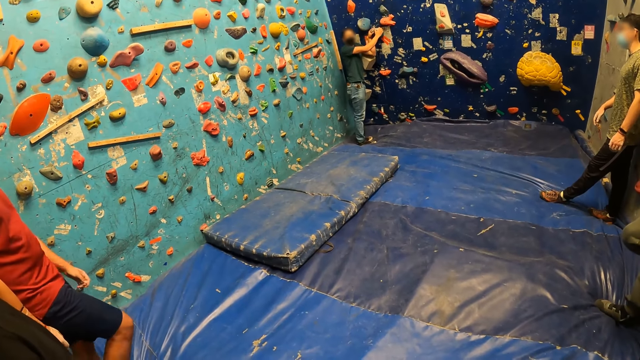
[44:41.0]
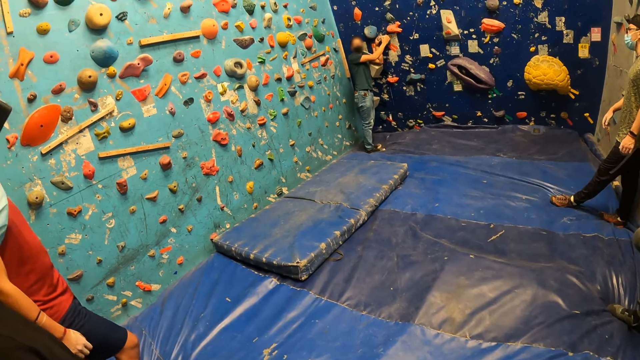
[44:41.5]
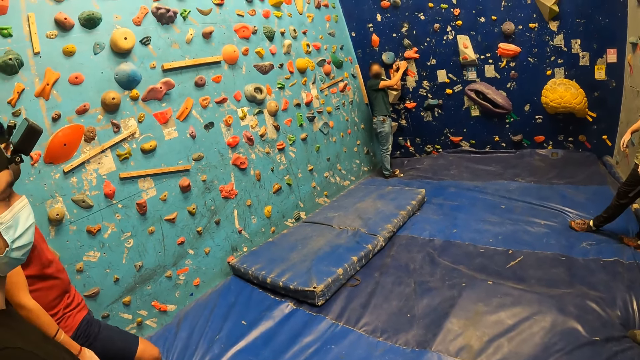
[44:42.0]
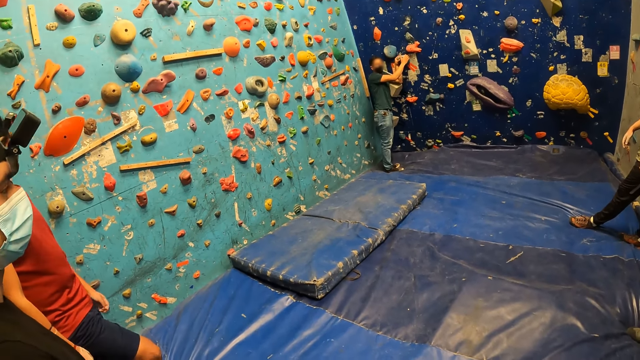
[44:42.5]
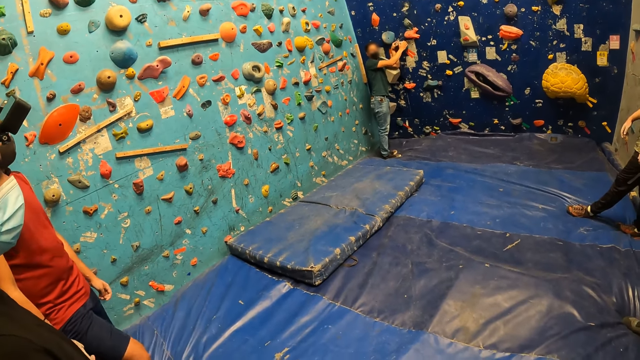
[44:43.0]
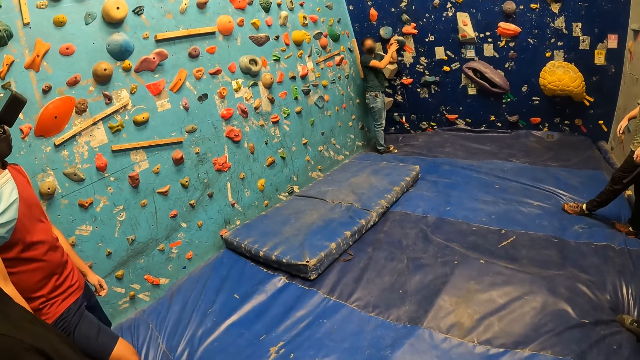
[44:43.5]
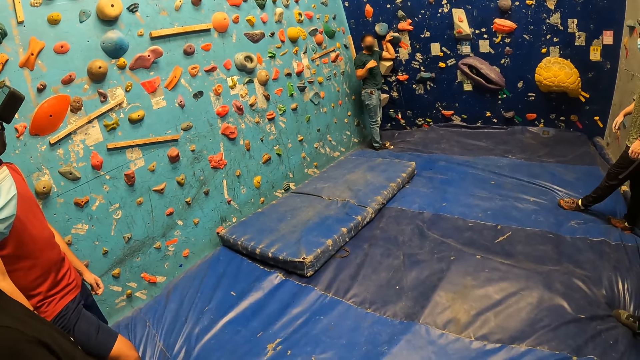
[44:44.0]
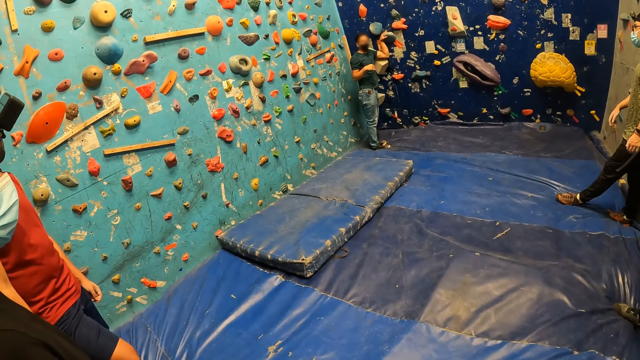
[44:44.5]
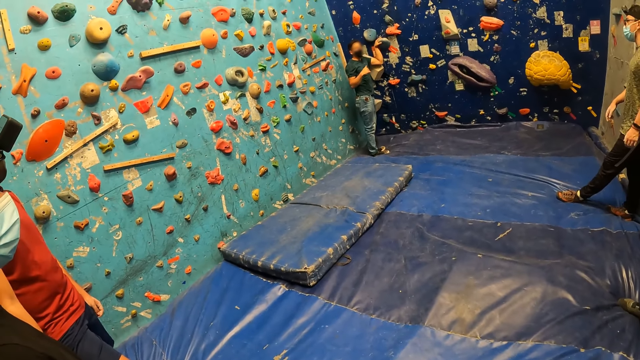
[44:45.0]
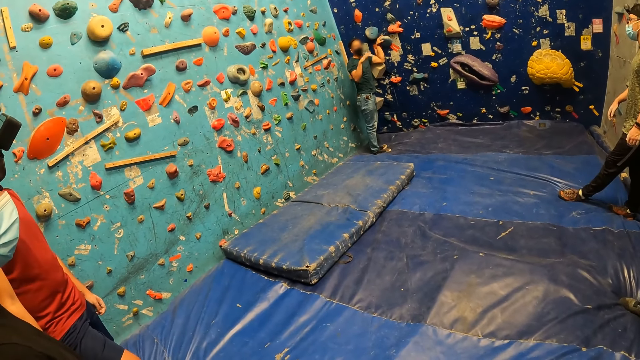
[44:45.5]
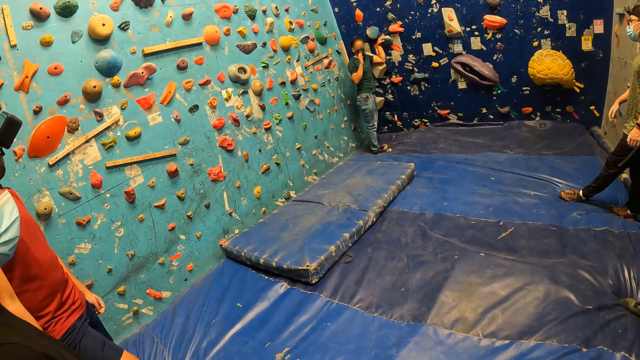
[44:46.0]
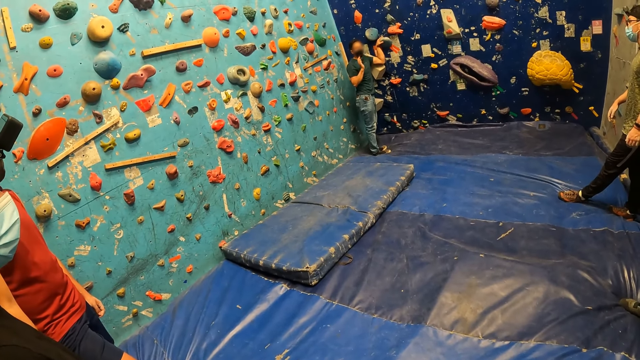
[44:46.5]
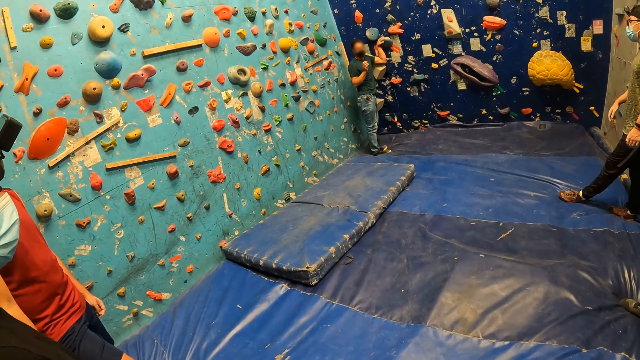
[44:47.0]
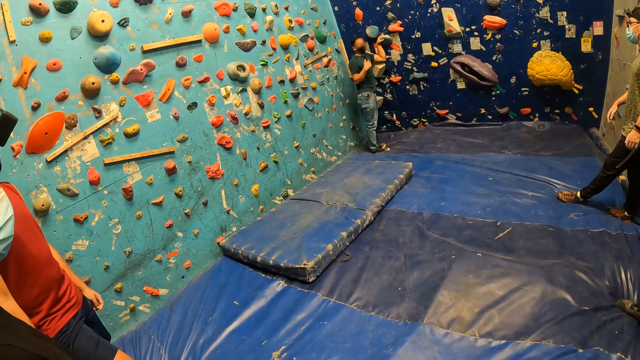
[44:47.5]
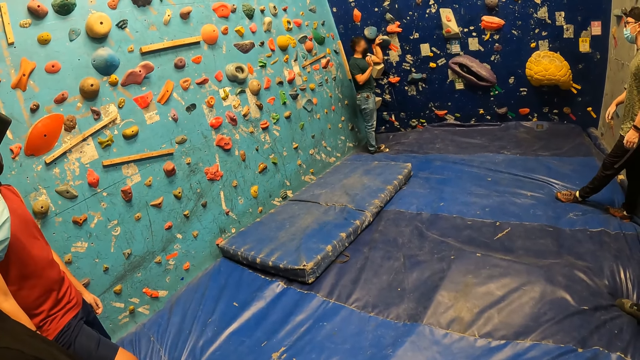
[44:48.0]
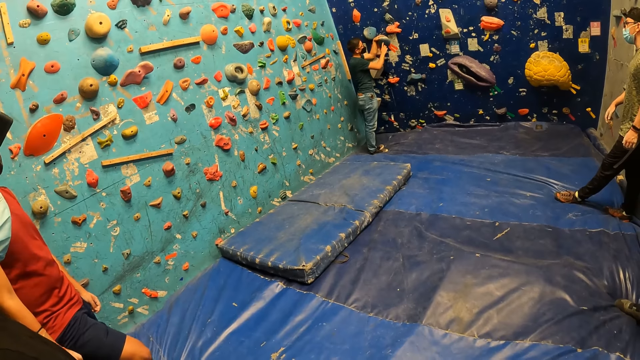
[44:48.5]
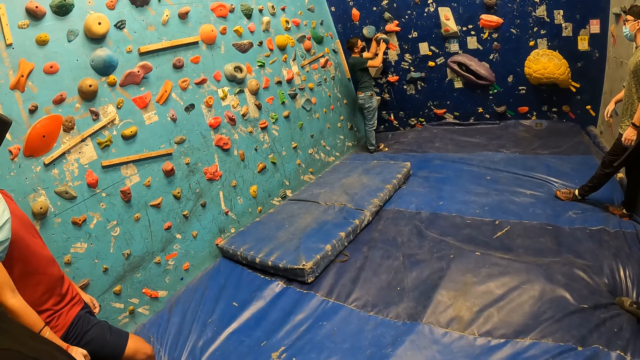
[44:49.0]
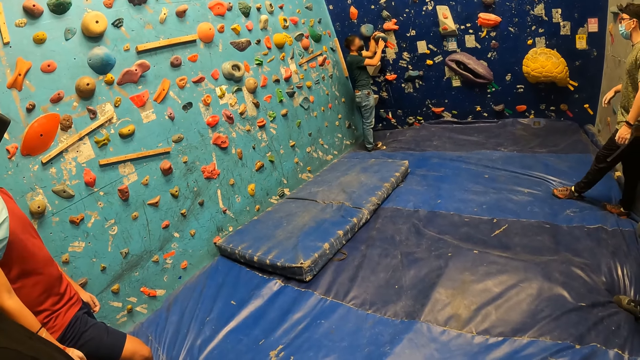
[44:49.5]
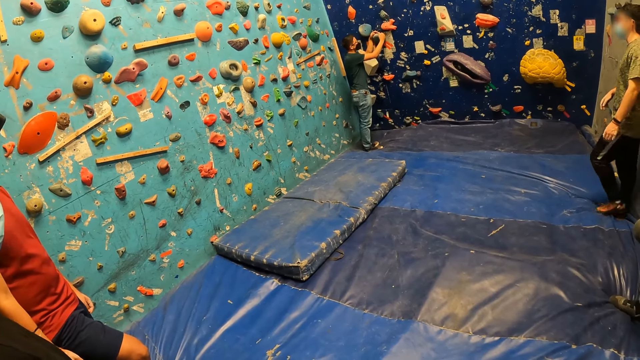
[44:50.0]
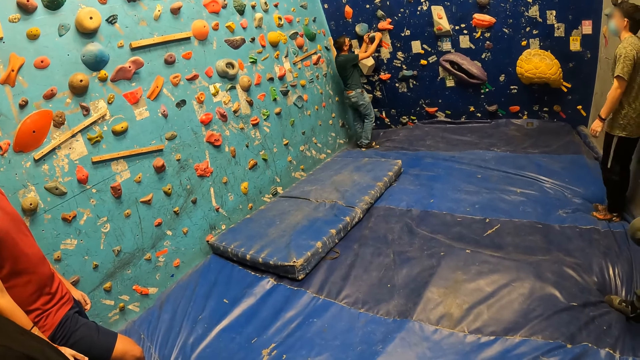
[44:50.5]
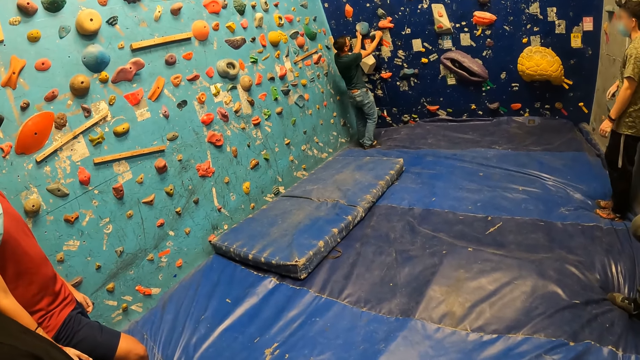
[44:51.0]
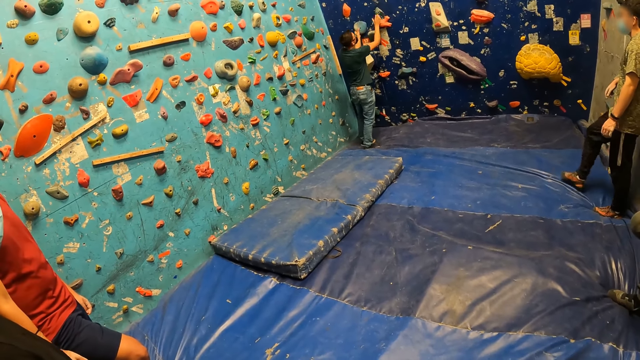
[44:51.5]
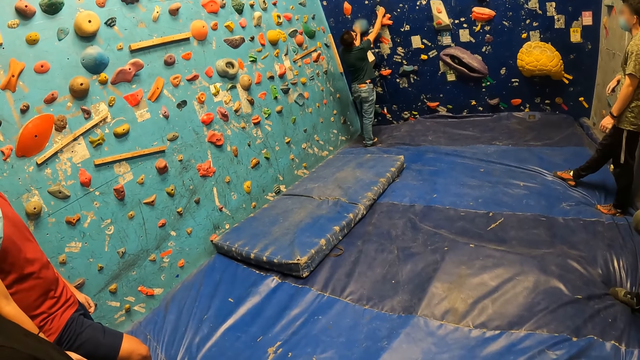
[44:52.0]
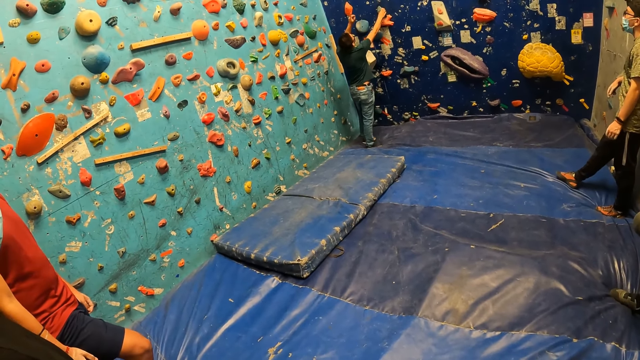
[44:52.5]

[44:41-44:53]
A man takes his right hand off the bouldering wall. He places his right hand on the bouldering wall.

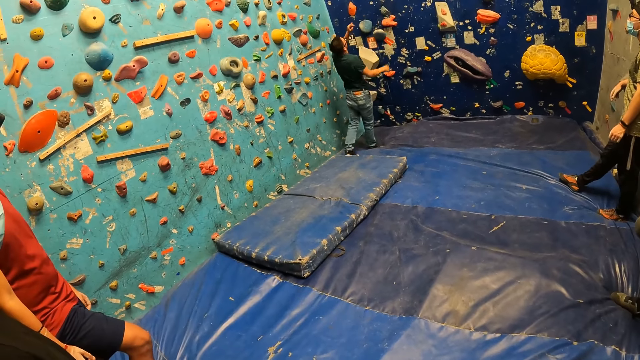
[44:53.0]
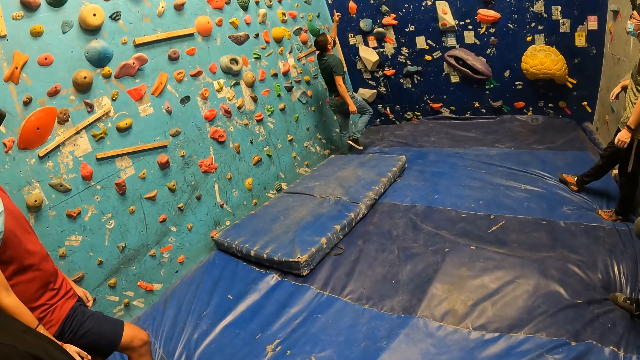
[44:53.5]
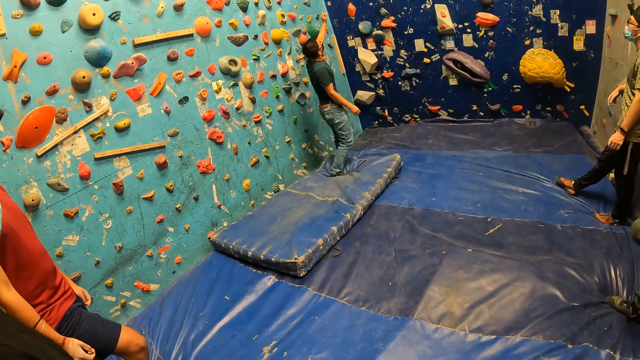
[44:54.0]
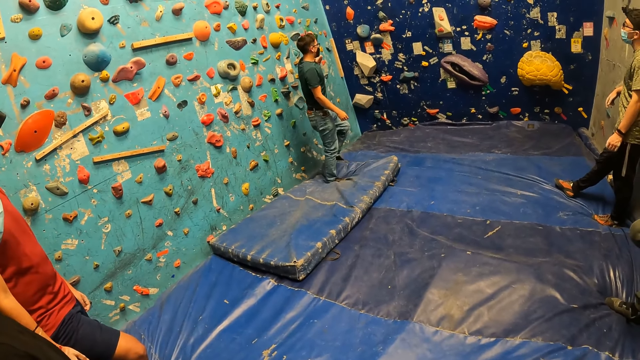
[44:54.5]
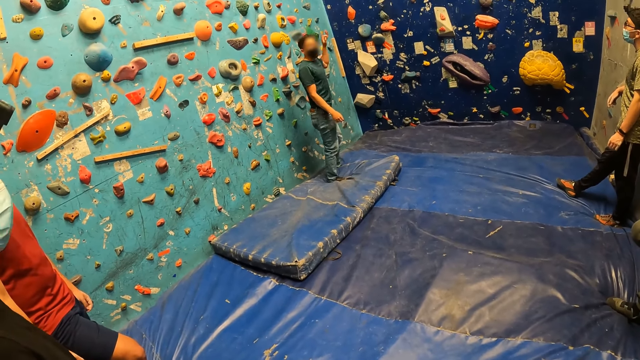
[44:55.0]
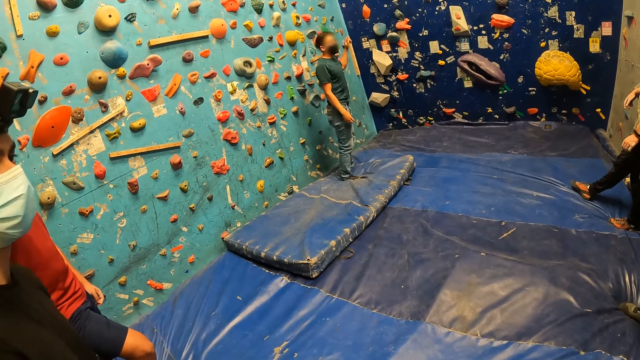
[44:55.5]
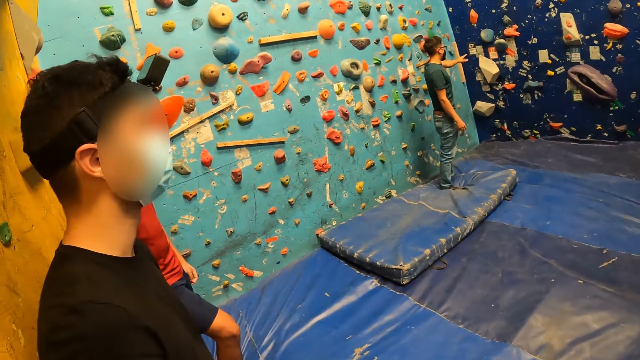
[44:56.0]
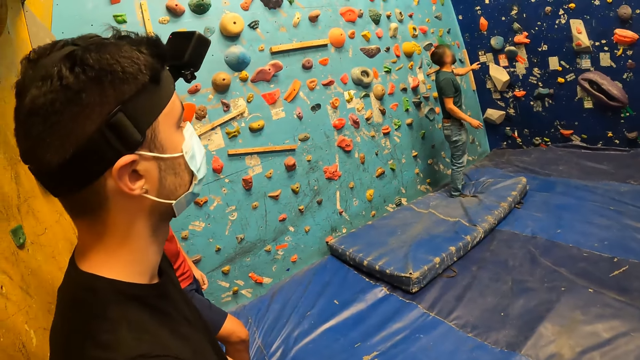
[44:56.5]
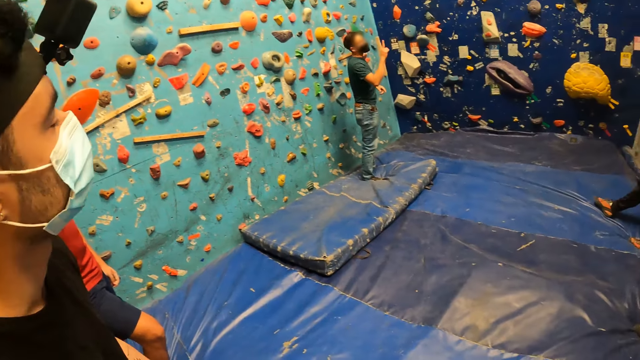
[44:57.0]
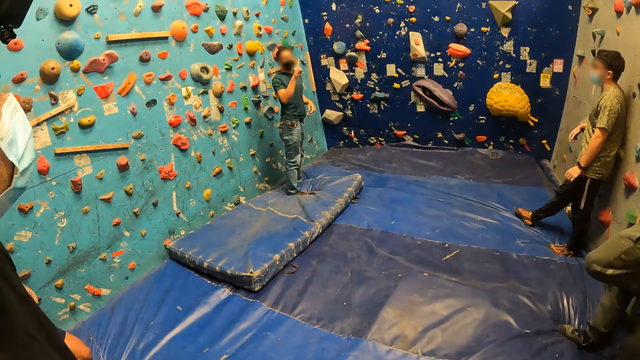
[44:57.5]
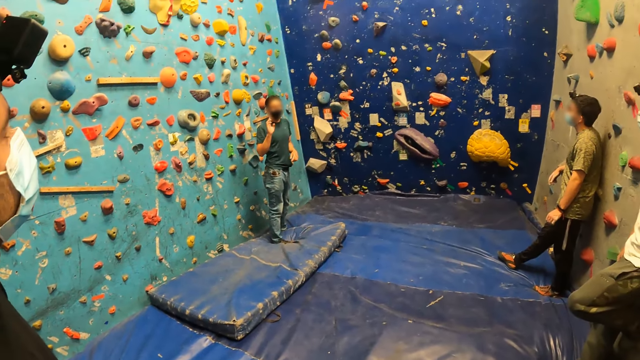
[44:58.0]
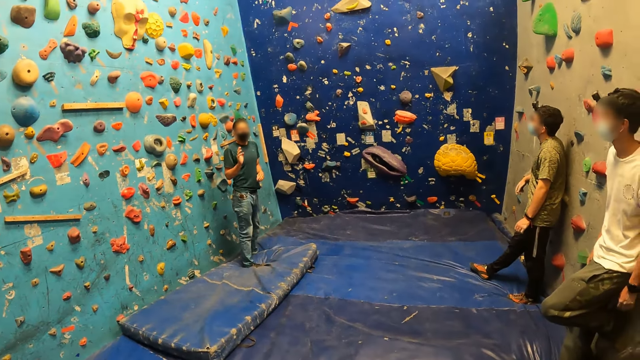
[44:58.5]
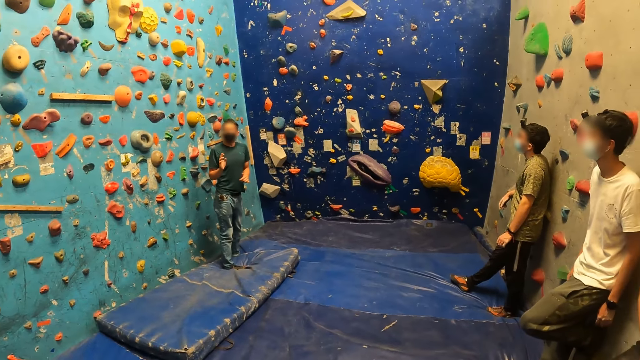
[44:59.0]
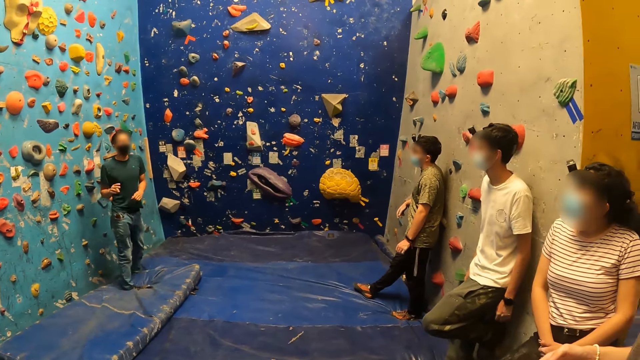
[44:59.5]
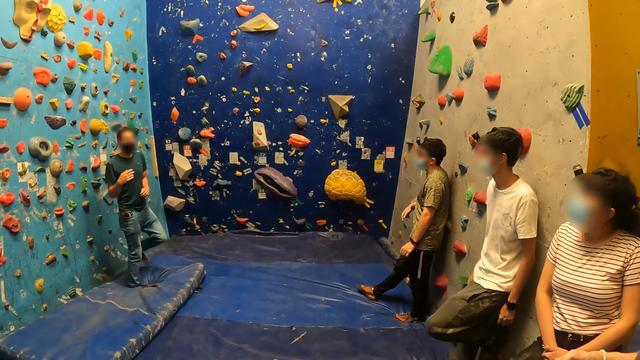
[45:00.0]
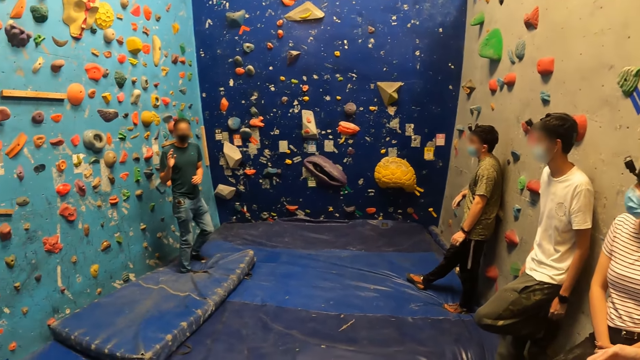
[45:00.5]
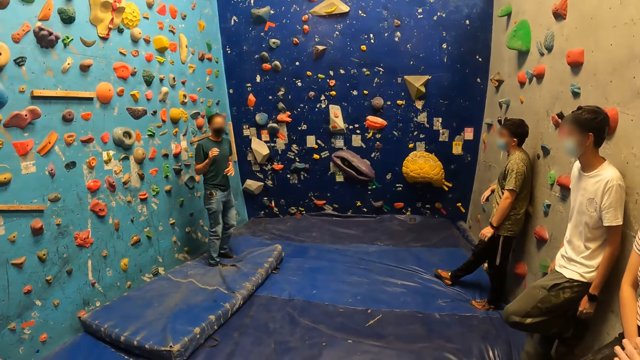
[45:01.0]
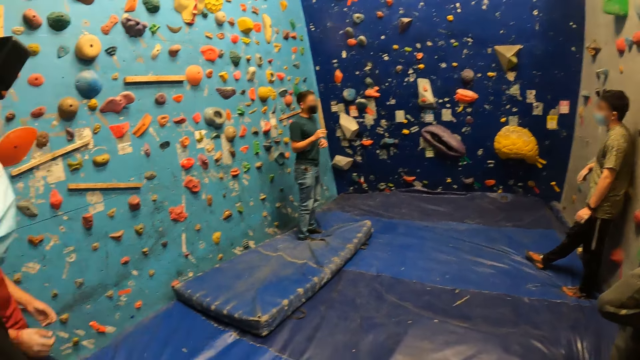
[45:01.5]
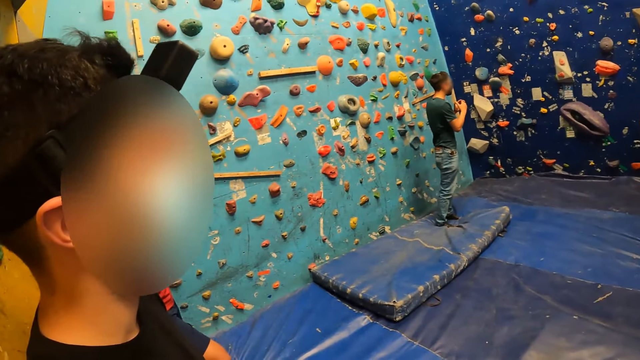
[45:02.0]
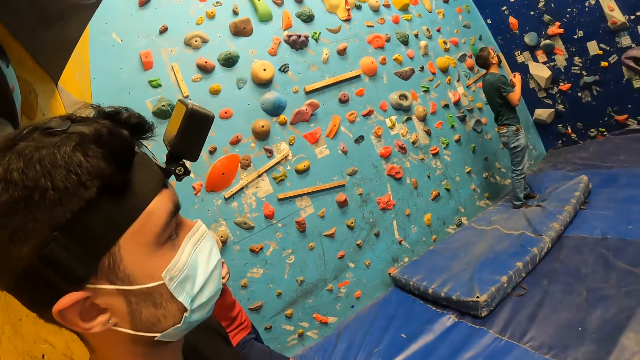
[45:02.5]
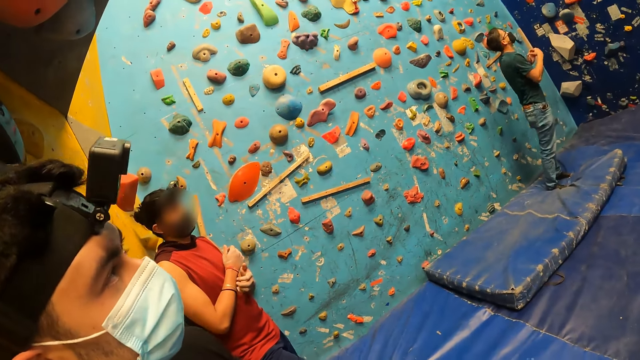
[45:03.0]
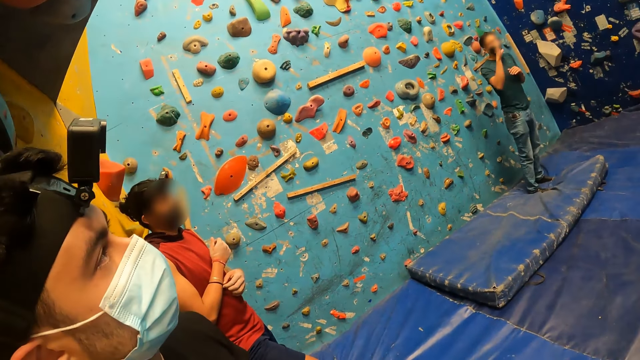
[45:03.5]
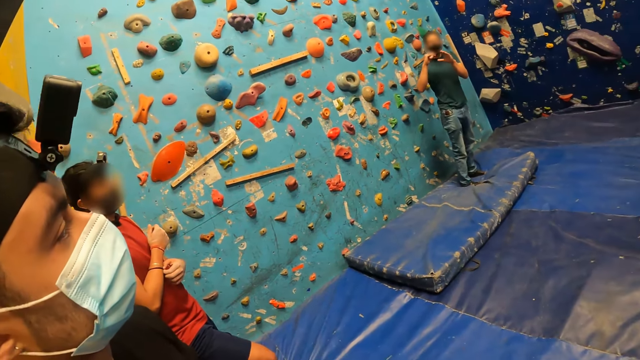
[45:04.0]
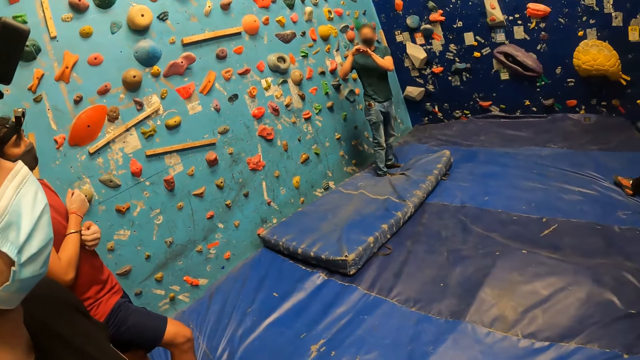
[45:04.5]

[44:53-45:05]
A person moves backwards. The person moves his hands. The camera wearer stares at another person.
